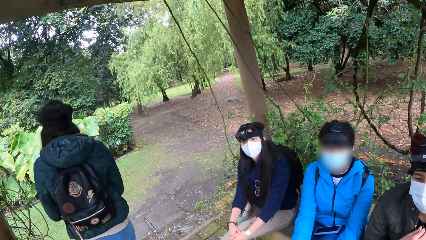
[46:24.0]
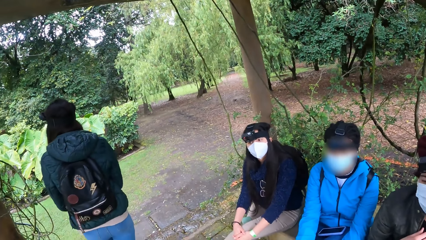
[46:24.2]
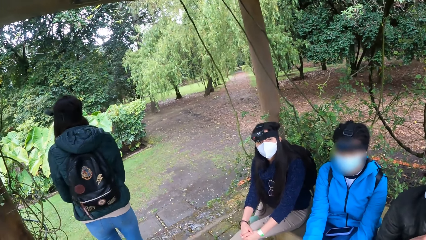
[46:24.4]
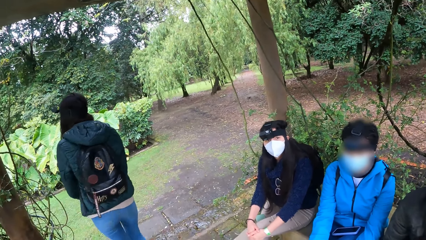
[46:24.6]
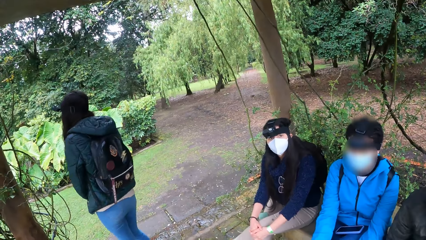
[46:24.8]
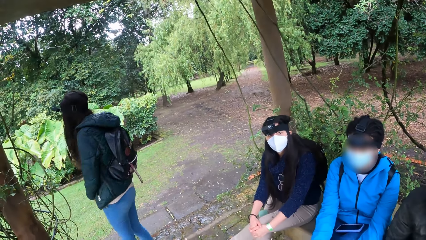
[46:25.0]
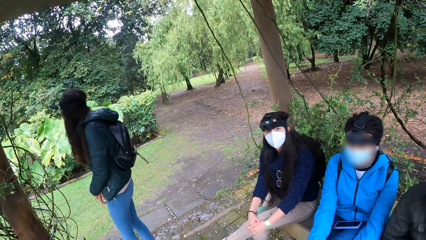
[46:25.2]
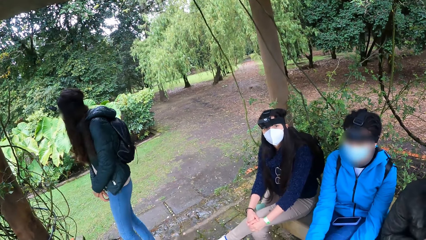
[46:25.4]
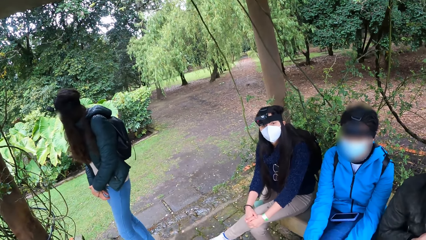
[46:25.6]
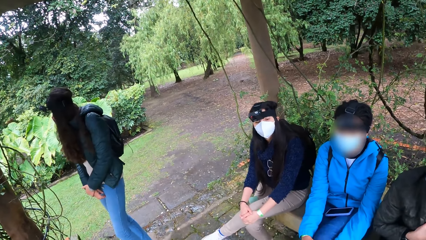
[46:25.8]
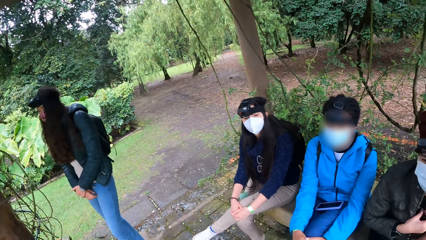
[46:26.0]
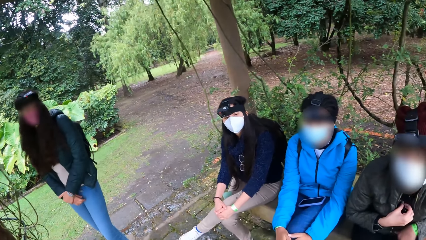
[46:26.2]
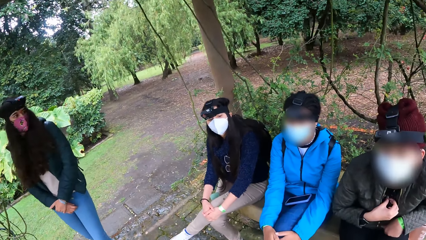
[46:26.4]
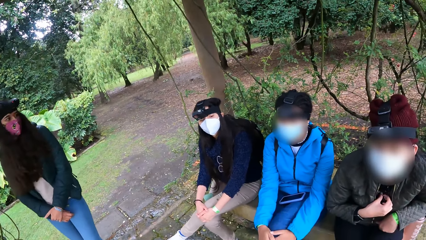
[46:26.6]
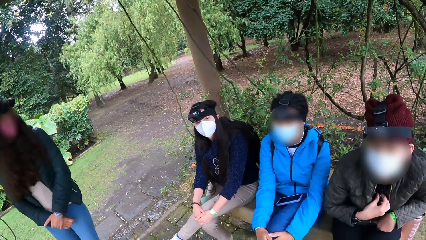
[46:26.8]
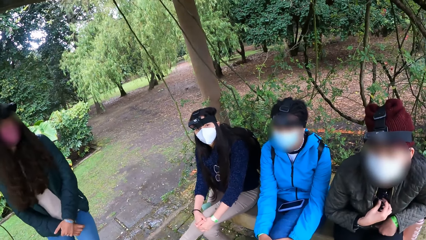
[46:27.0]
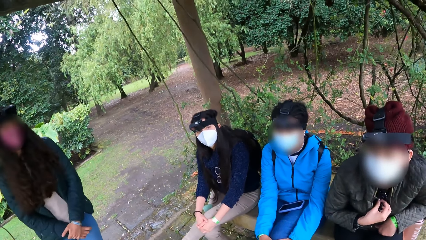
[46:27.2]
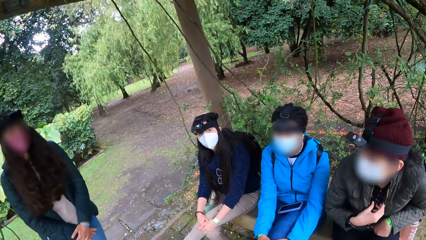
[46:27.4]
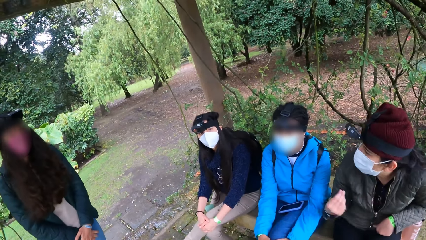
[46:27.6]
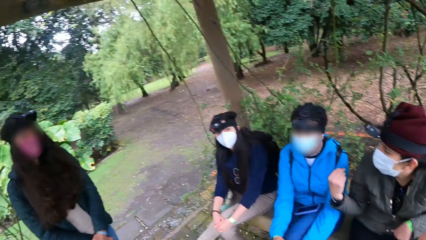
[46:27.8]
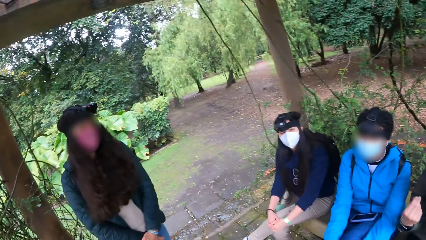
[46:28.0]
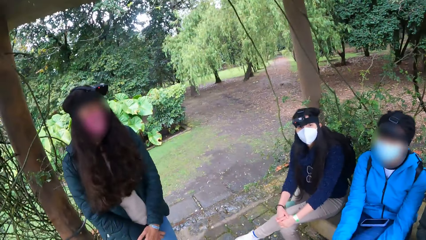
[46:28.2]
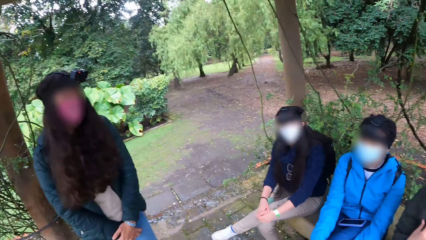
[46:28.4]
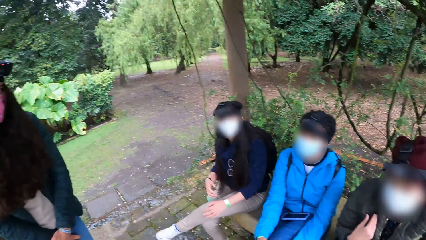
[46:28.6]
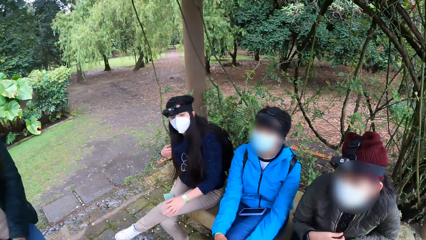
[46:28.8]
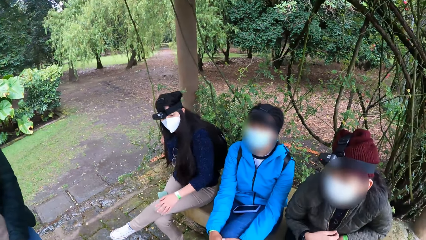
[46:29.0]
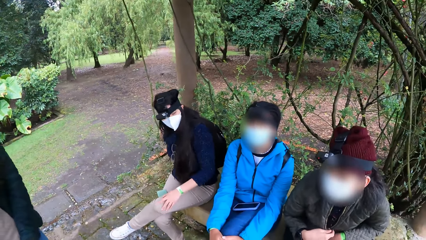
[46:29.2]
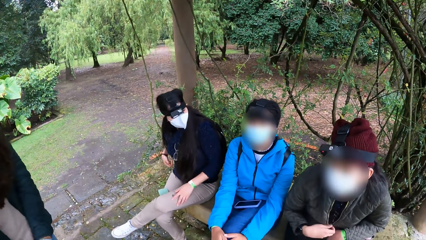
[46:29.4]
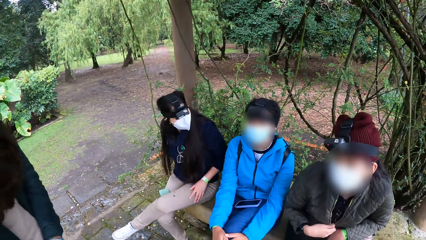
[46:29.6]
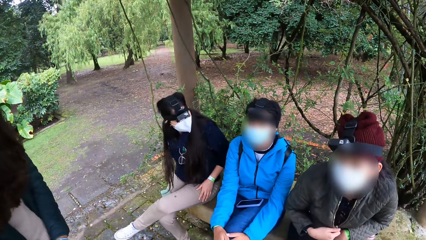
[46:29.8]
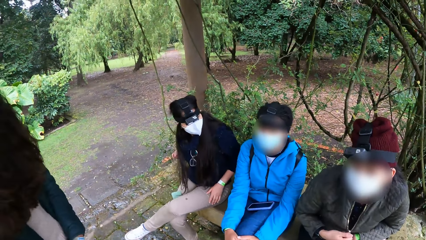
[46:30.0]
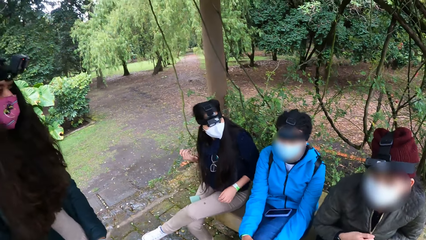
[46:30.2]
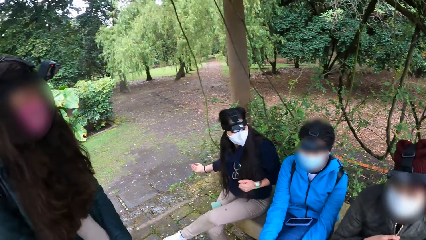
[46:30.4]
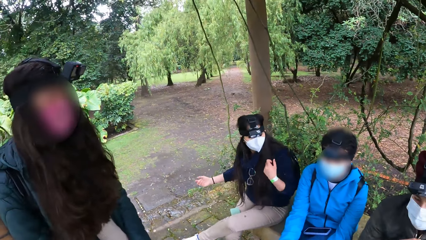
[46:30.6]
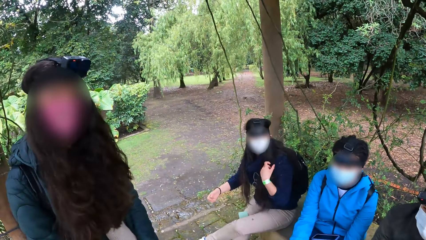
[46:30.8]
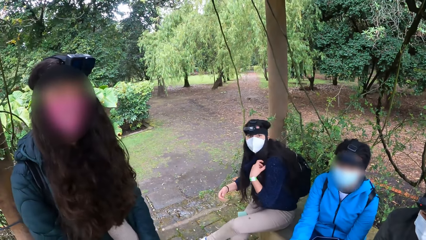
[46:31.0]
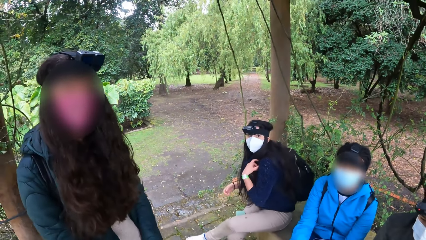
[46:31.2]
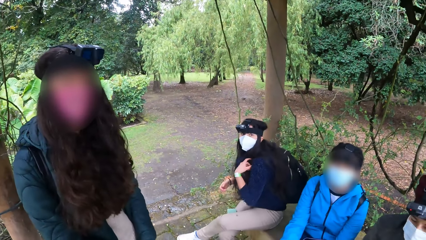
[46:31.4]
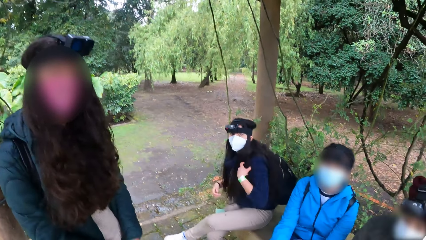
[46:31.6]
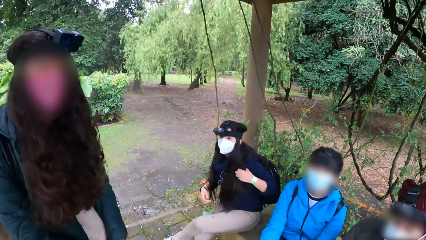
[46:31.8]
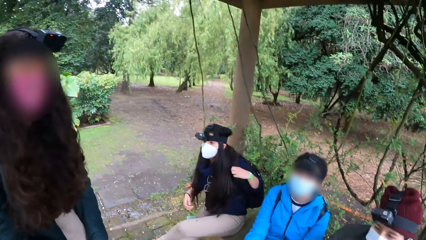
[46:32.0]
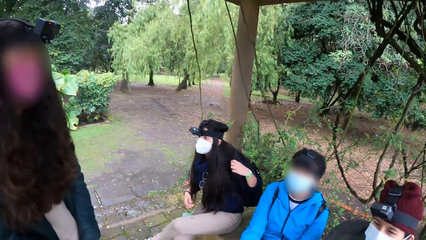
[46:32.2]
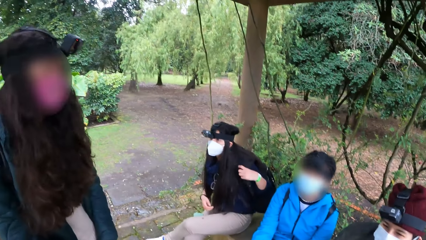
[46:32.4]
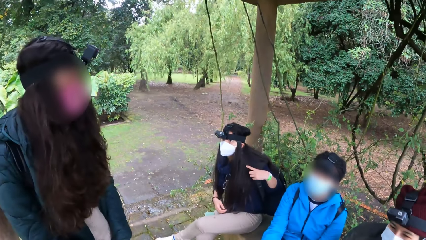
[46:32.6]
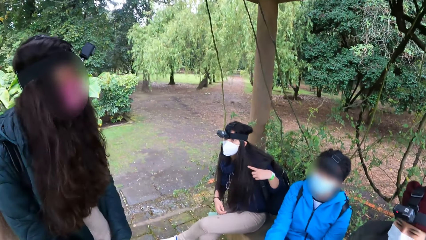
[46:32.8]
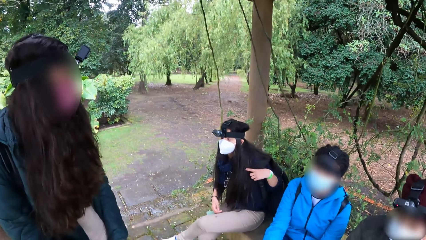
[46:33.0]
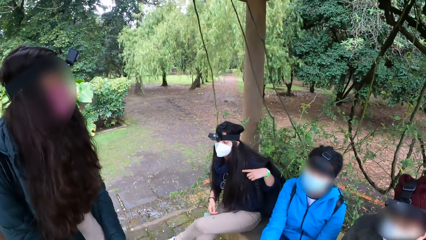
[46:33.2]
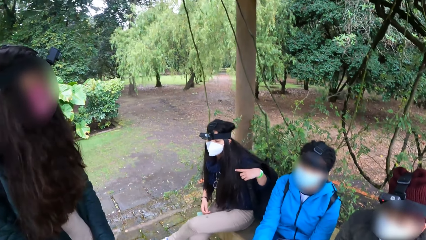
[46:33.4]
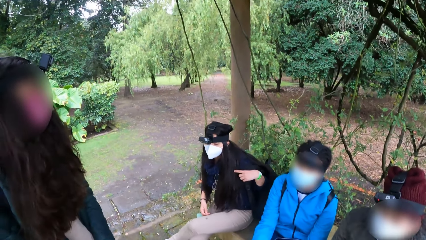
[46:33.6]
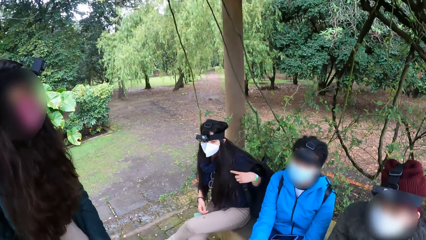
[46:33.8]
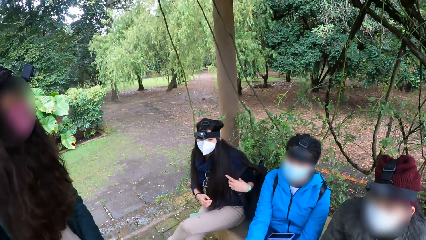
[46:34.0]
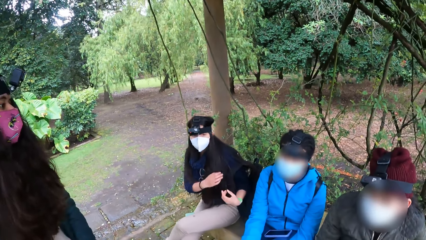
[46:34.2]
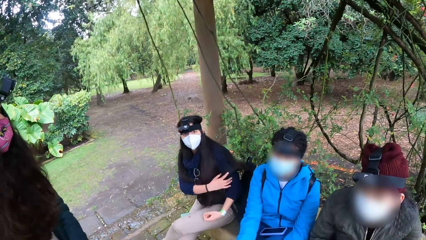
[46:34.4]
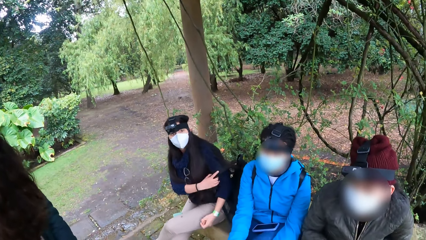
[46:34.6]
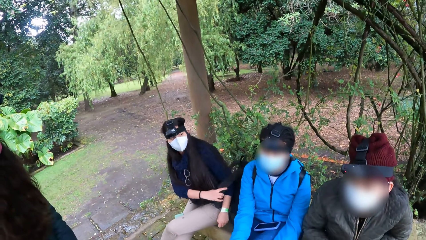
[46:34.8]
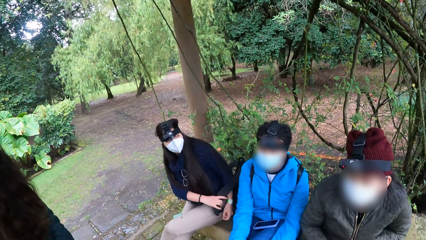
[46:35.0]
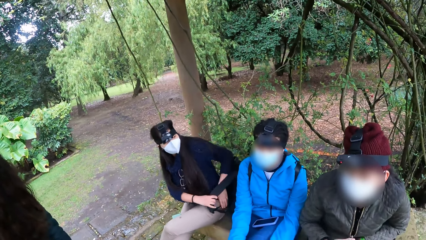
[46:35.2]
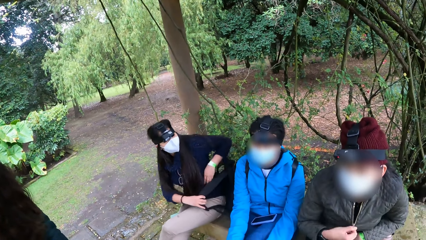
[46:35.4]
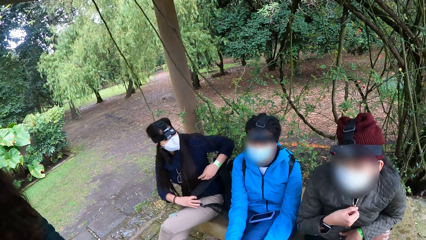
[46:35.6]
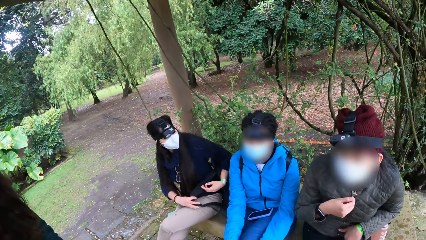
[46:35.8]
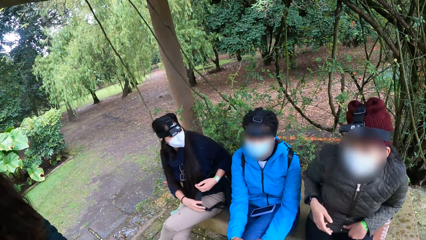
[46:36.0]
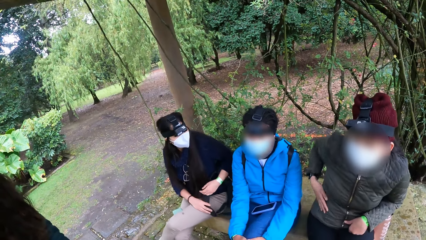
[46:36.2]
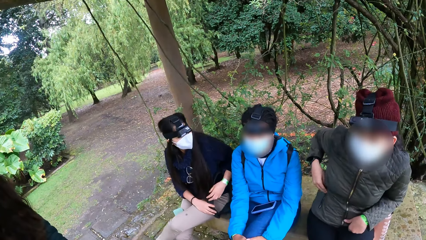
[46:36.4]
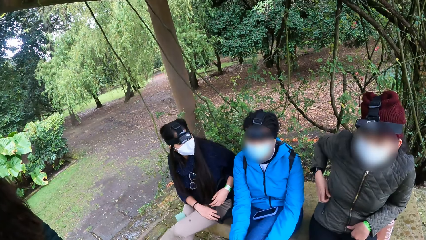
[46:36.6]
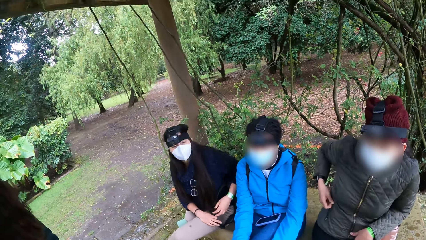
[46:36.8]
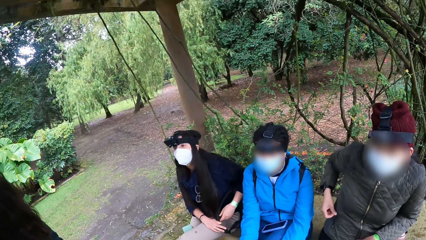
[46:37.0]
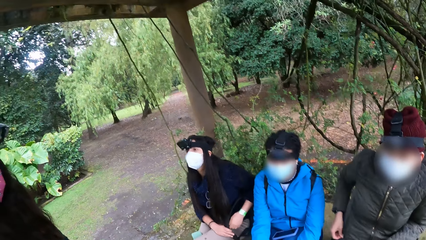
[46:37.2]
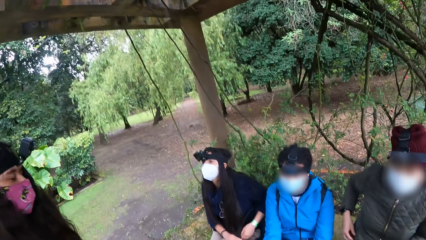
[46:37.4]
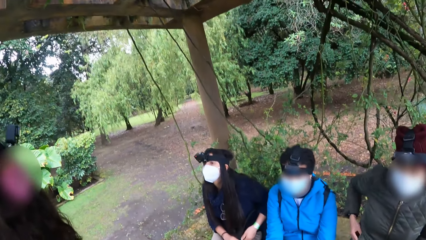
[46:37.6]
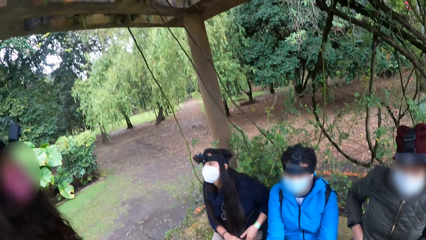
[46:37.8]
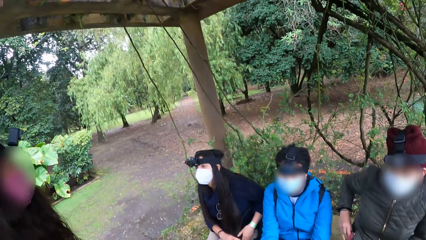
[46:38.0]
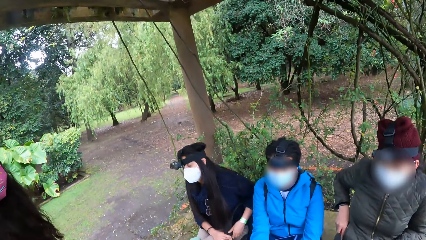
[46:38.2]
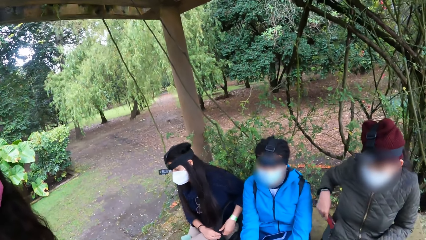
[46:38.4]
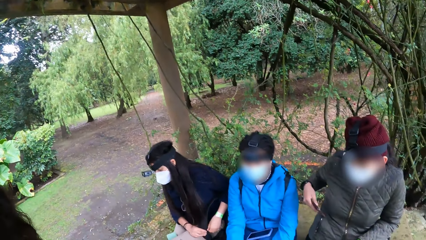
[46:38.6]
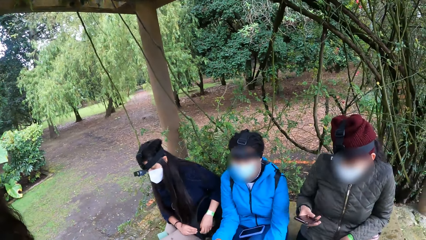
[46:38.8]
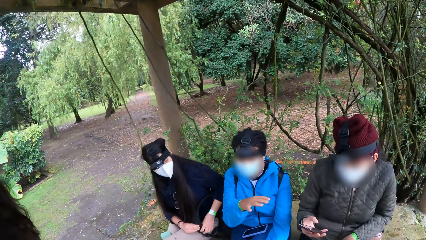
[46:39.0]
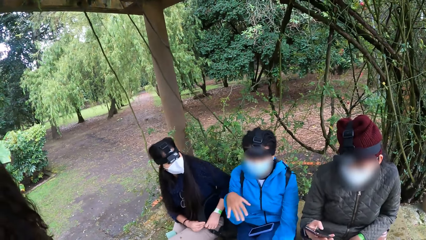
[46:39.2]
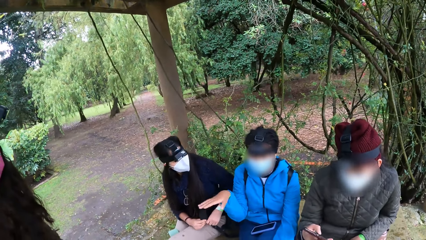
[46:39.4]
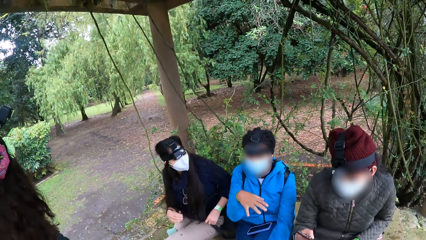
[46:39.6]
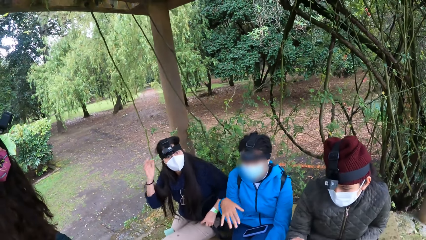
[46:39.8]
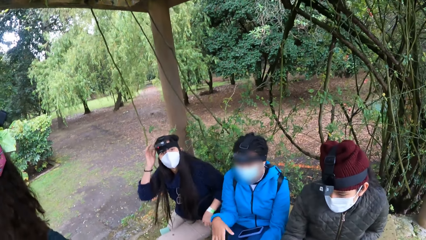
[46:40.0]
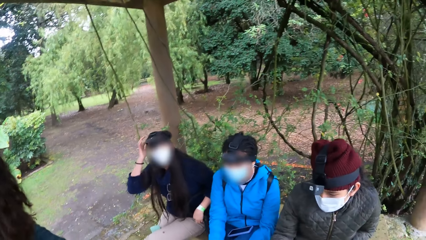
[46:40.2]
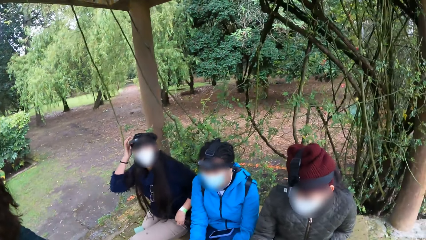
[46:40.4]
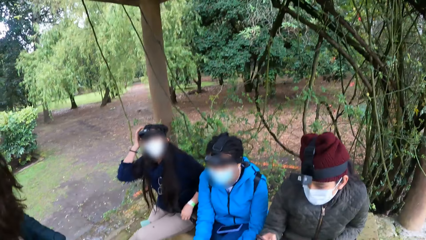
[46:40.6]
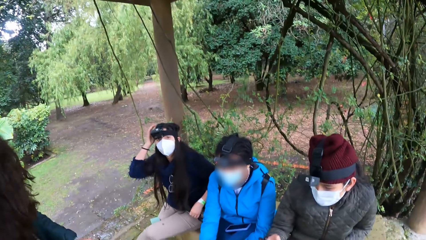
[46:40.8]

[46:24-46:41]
The woman closes the zip on her jacket with her right hand. Another woman removes a bag on her shoulder with her left hand. The other woman removes the bag on her shoulder with her right hand. The first woman opens the zip on her jacket with her right hand. The first woman removes a phone from her jacket with her right hand.
